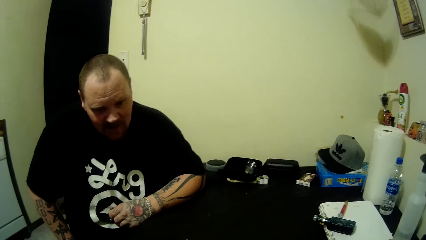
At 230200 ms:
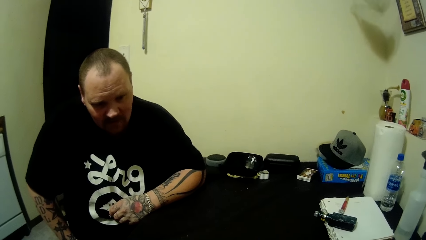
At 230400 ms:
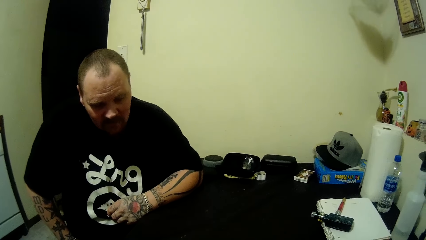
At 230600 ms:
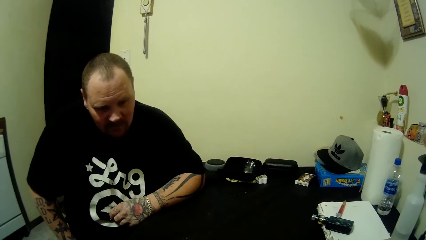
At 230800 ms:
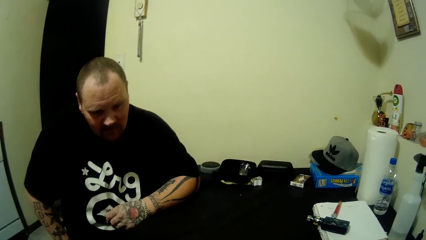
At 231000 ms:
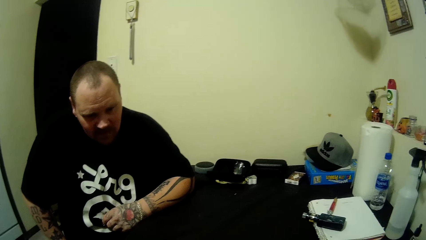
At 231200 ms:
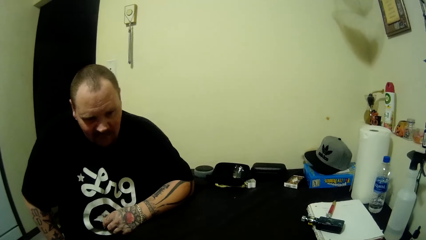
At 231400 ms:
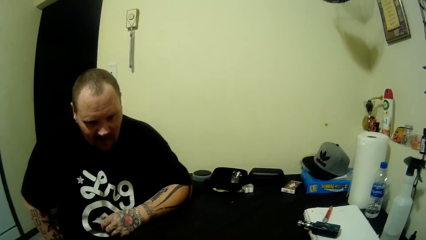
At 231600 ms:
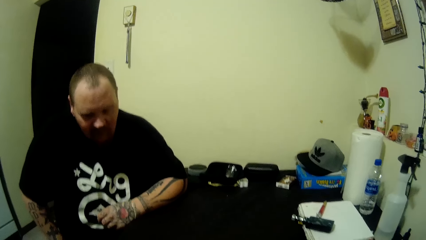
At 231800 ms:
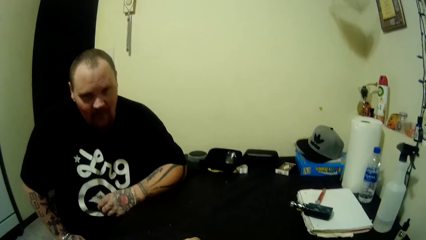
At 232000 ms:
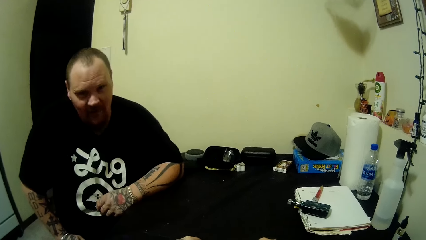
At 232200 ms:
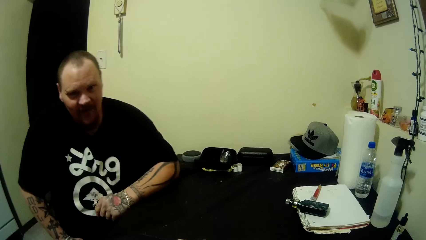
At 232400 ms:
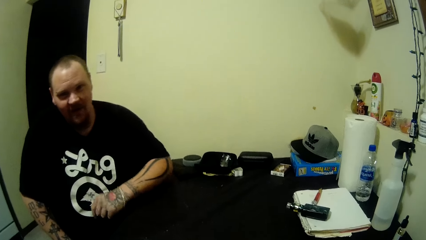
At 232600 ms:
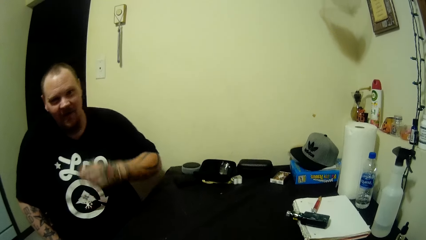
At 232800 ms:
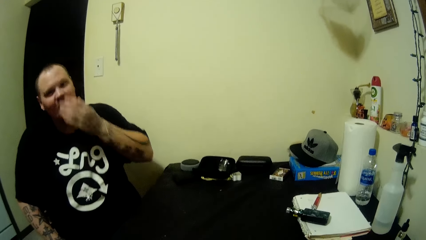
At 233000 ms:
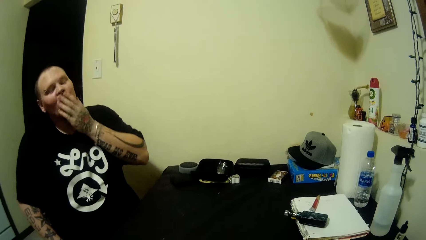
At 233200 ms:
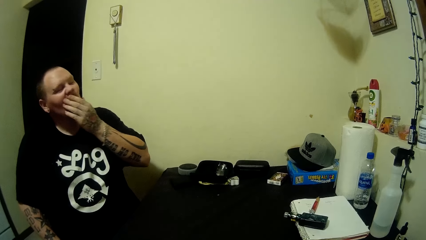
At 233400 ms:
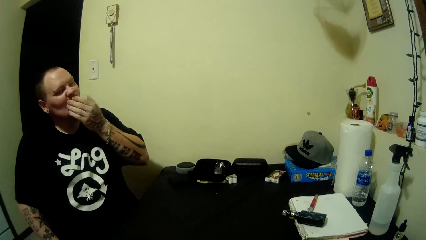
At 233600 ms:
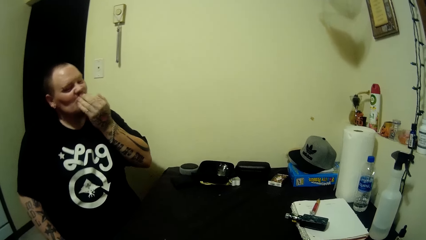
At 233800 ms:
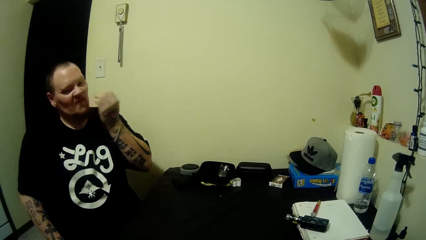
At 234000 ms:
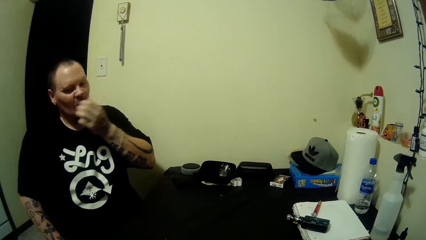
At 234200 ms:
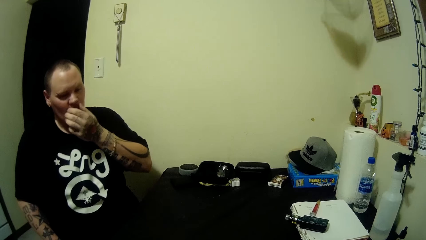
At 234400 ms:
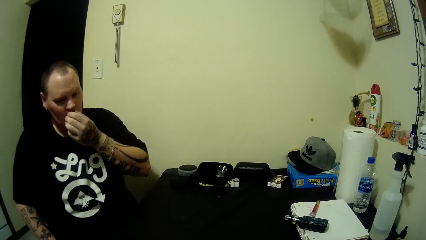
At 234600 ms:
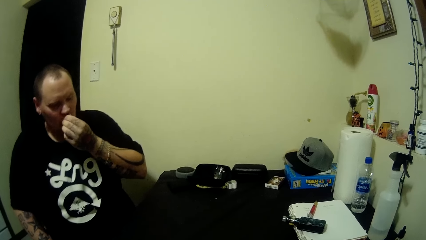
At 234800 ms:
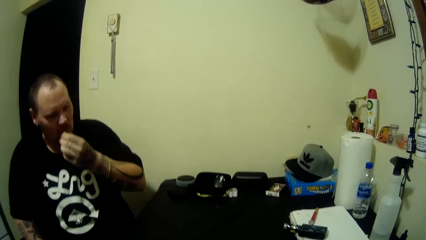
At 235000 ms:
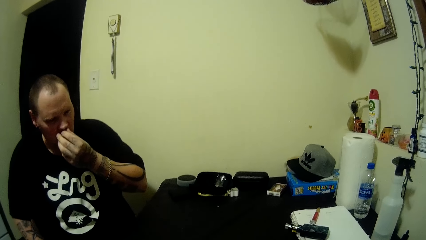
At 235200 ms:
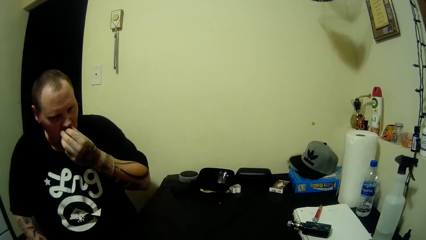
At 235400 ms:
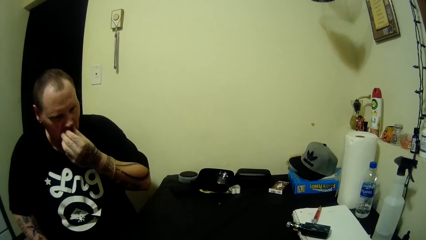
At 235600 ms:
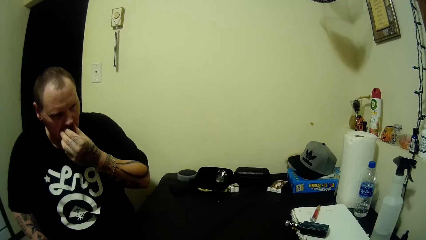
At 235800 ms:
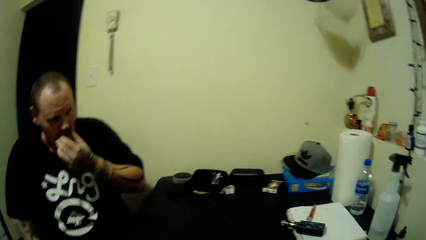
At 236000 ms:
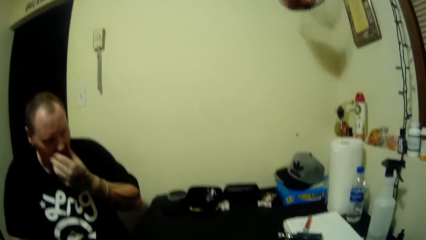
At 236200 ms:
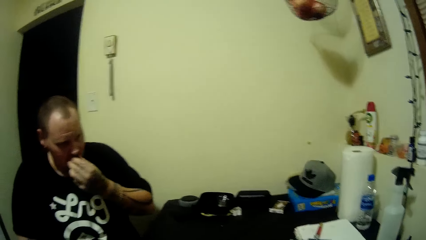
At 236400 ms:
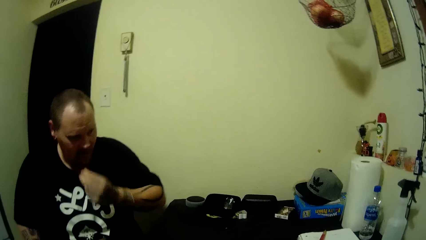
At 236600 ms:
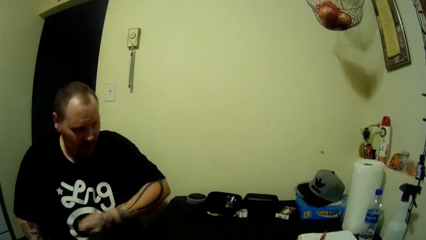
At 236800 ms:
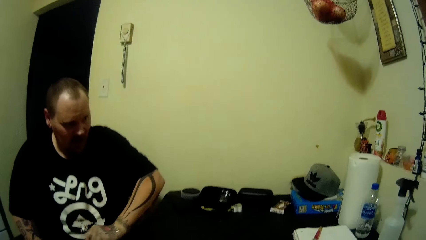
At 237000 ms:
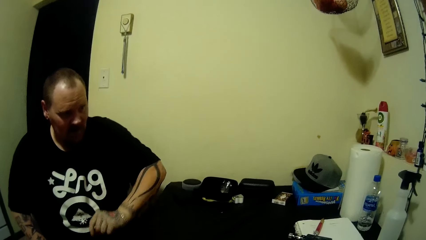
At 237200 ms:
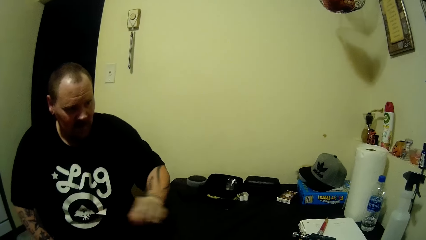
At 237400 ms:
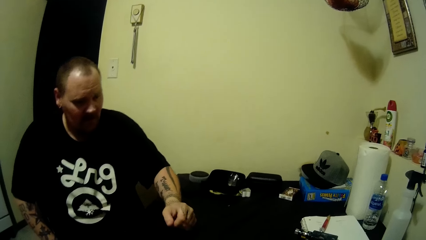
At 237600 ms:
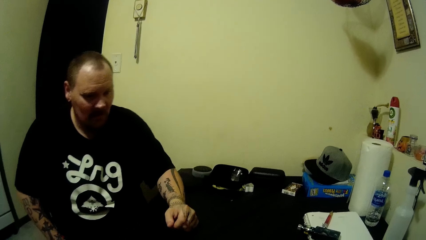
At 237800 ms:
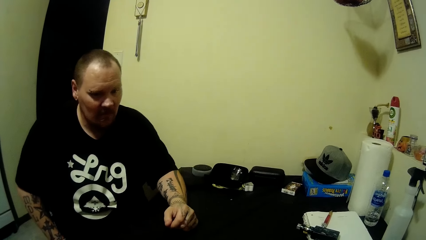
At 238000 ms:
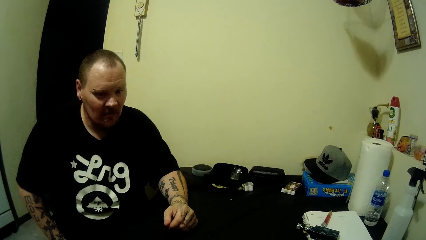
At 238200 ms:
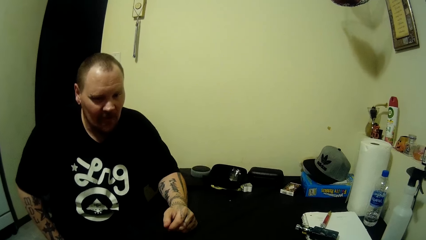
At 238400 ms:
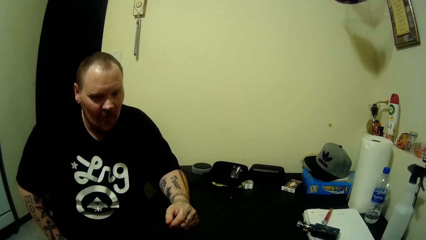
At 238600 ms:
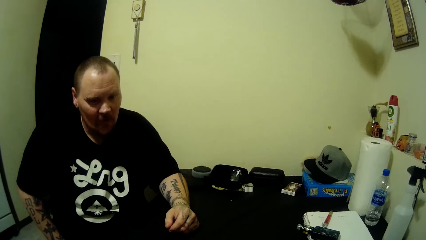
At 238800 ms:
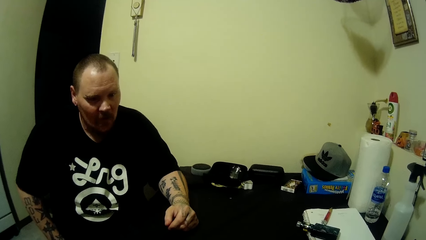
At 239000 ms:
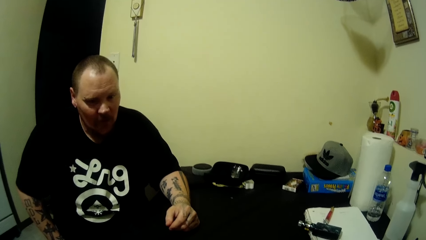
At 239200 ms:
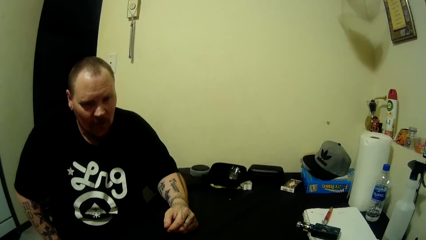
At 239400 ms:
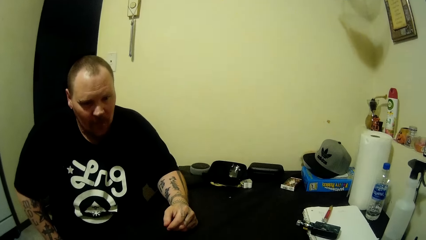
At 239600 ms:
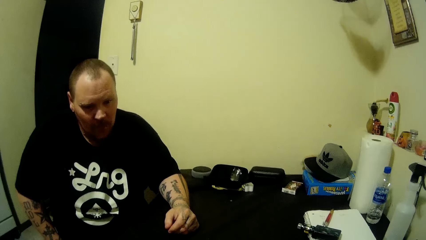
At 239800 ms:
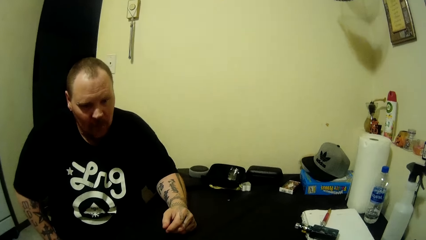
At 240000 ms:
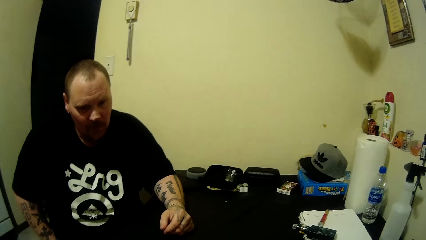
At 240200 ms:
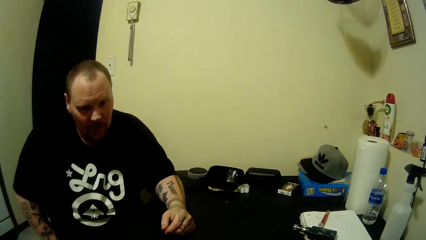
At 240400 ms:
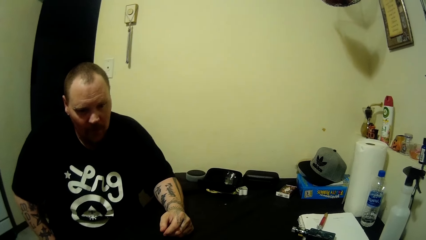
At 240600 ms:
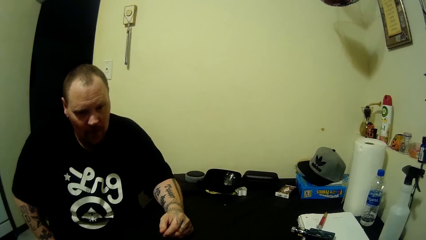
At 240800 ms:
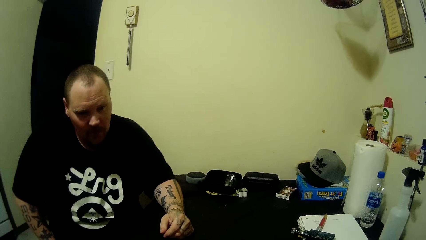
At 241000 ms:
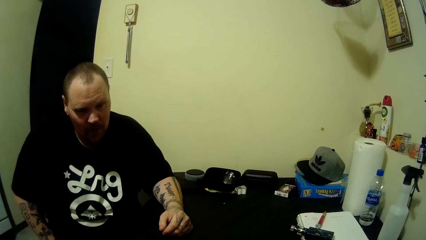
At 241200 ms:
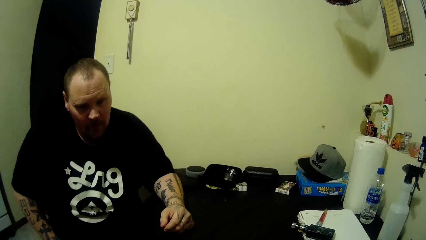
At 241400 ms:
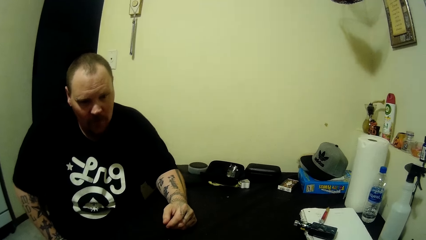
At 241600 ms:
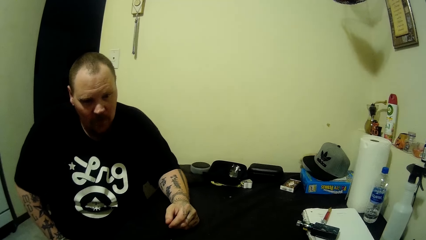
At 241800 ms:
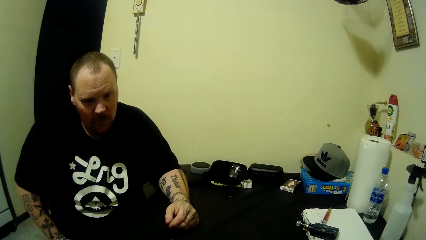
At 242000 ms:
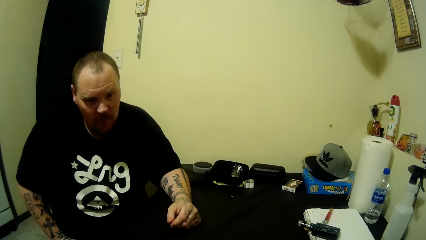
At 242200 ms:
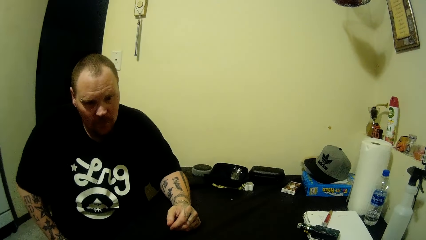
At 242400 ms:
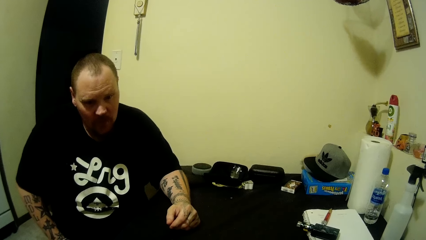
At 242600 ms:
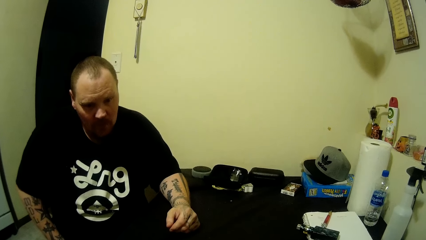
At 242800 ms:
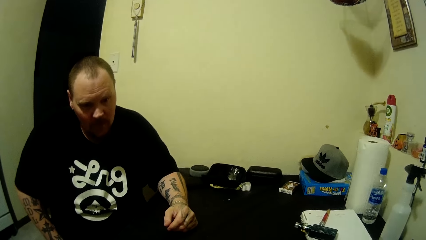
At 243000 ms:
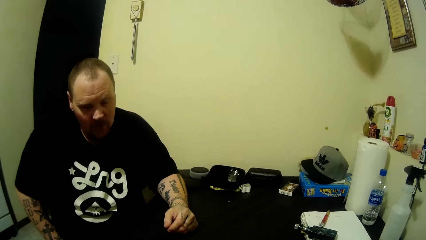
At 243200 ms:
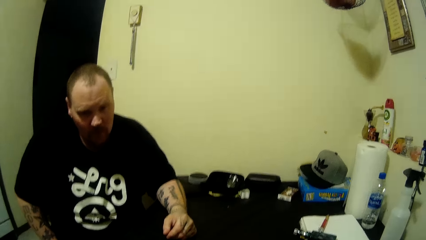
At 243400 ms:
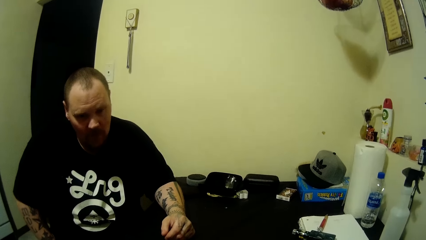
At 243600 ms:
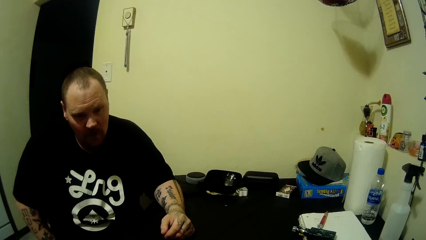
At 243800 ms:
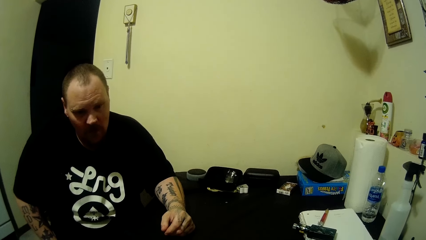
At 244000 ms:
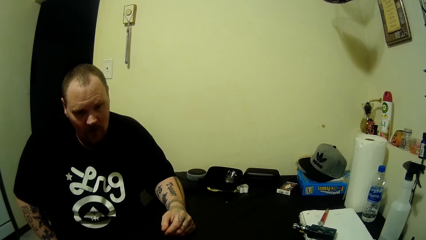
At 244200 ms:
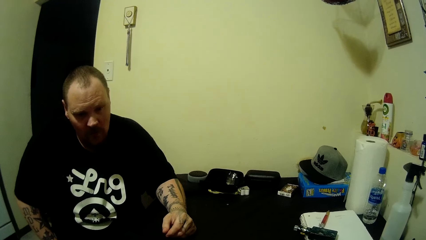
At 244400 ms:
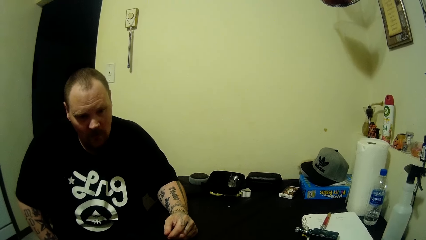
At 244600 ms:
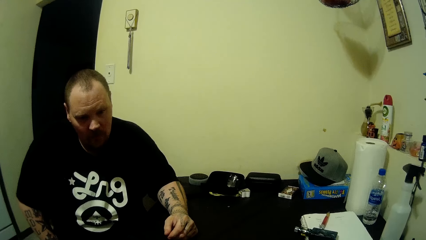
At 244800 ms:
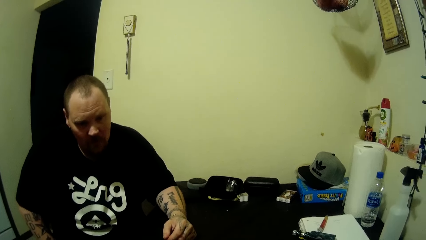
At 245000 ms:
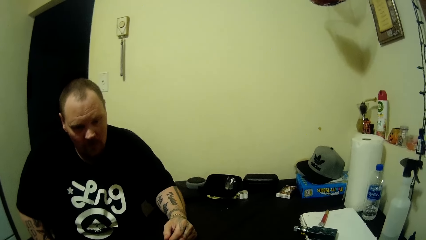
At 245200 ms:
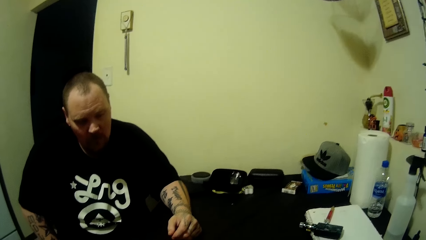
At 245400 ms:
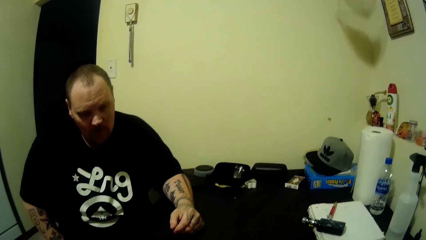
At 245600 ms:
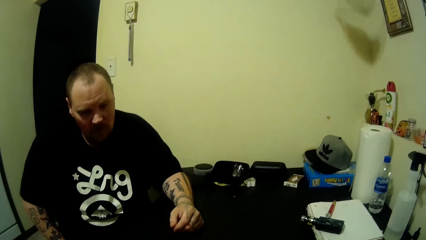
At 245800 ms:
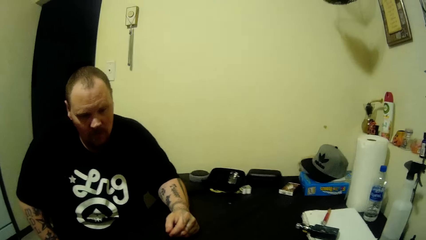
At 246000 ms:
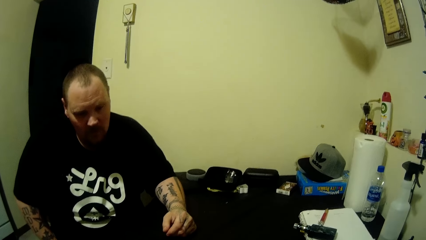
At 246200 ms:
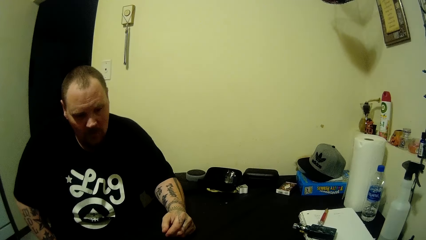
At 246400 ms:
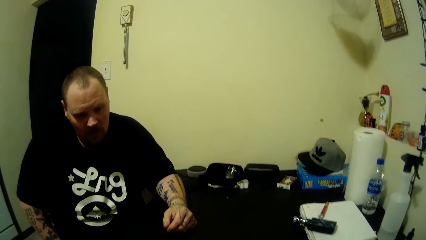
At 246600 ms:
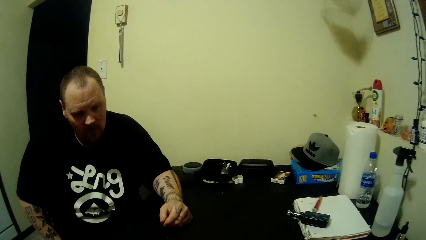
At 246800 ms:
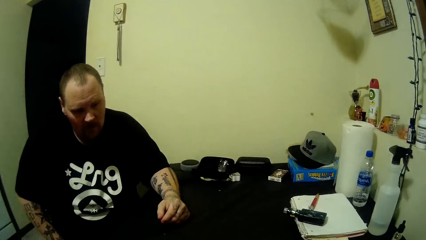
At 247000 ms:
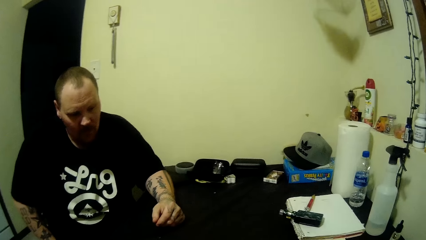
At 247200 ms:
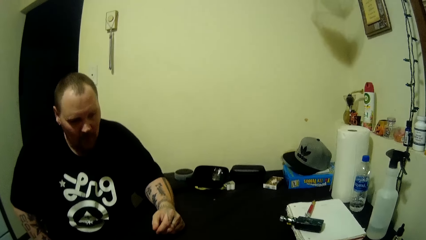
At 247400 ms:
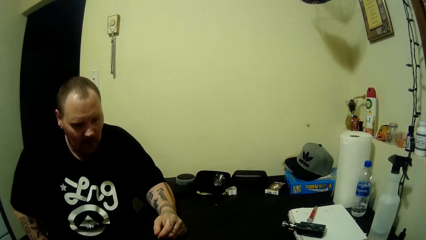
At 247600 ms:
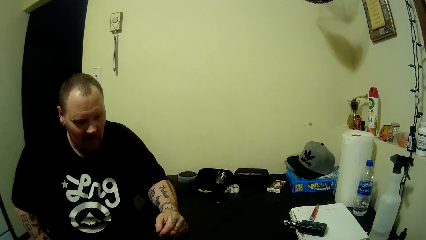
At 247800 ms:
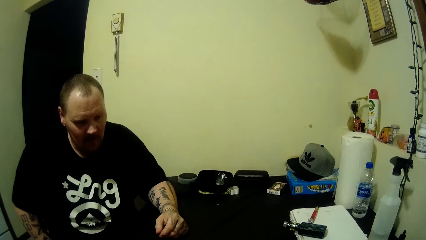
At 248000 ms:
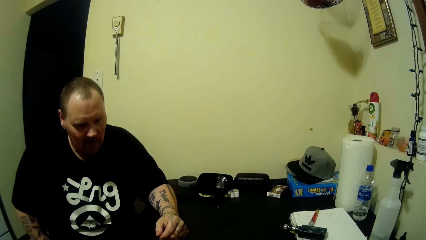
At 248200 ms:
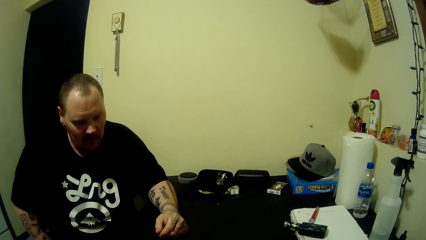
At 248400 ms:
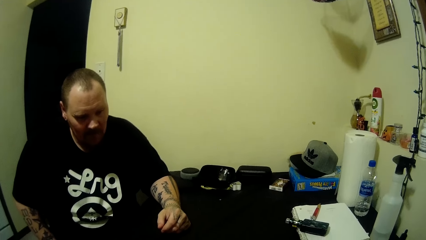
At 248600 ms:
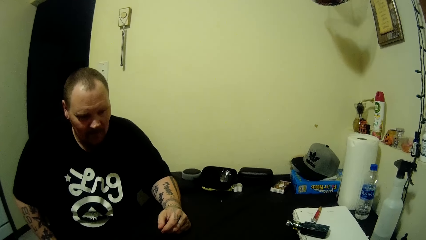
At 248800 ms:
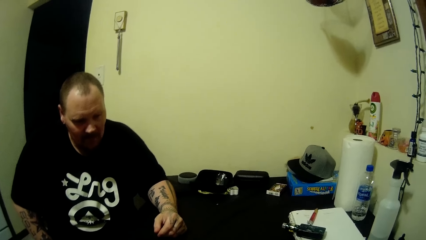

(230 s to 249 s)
A man moves his hands. The man wipes his mouth. The man looks around.
